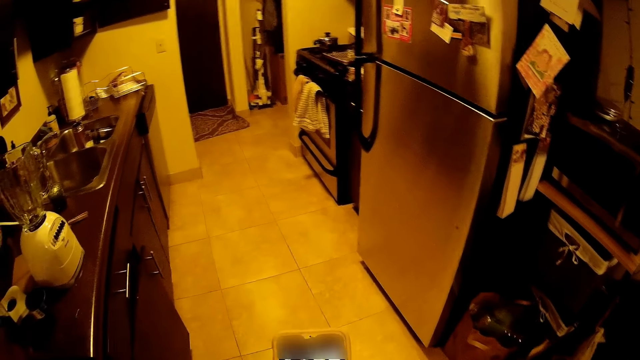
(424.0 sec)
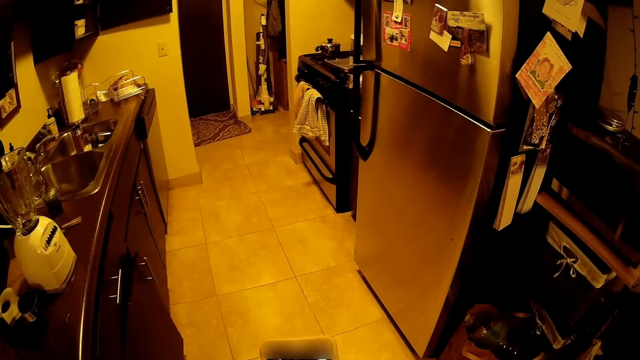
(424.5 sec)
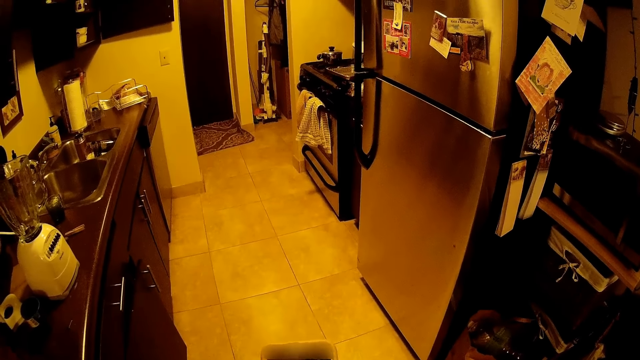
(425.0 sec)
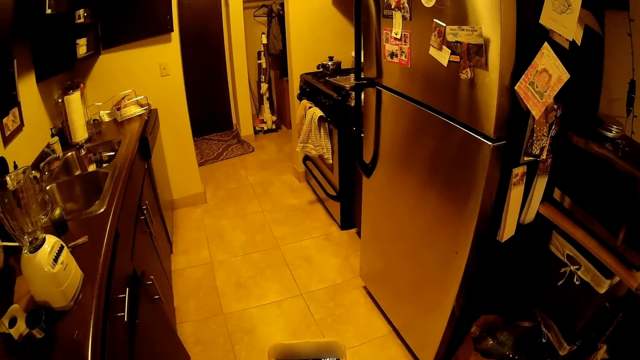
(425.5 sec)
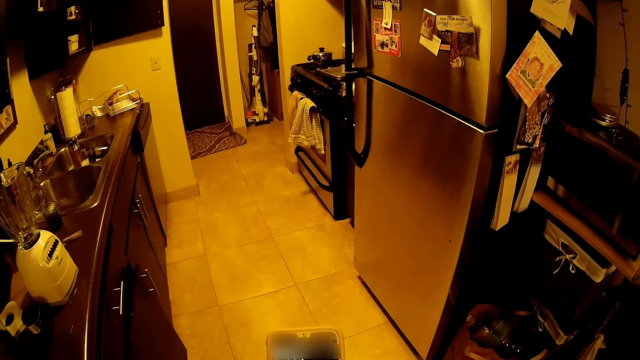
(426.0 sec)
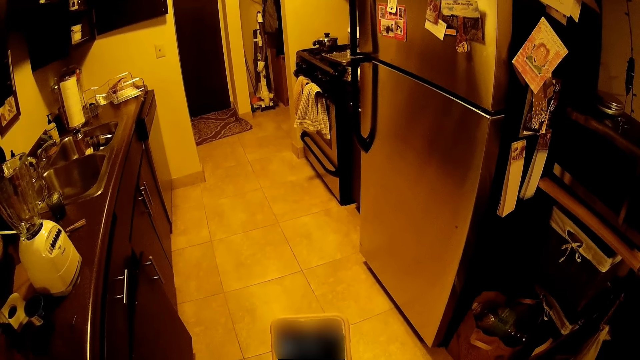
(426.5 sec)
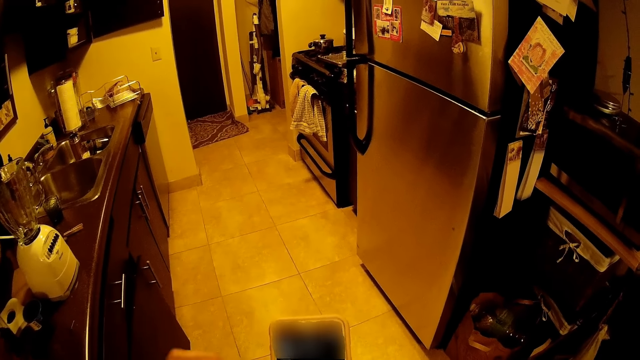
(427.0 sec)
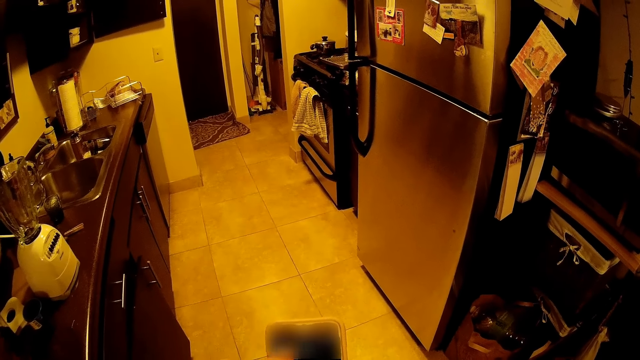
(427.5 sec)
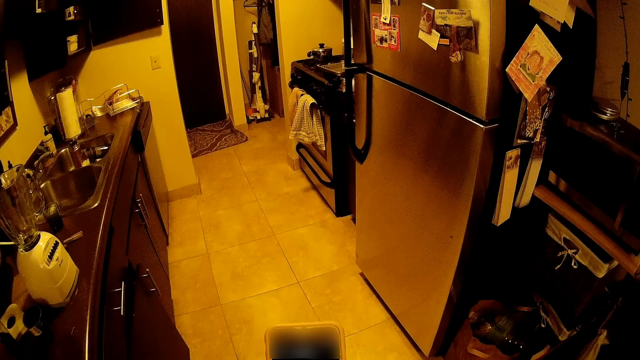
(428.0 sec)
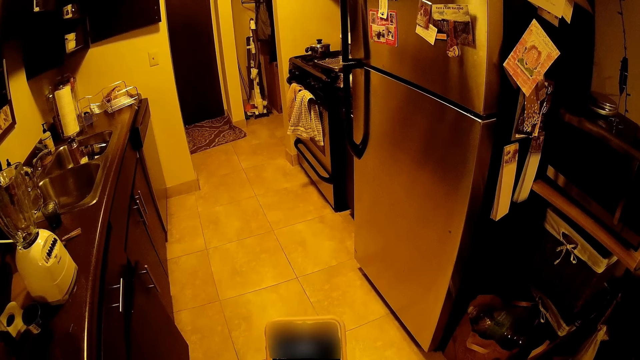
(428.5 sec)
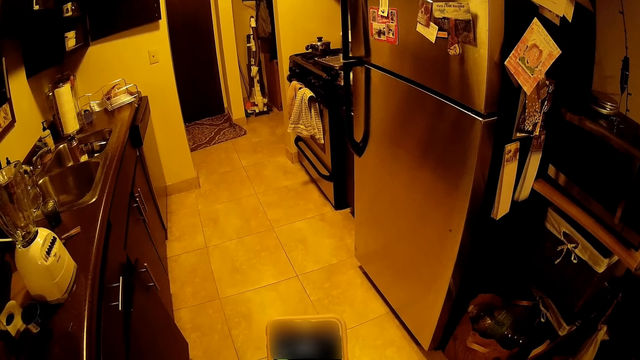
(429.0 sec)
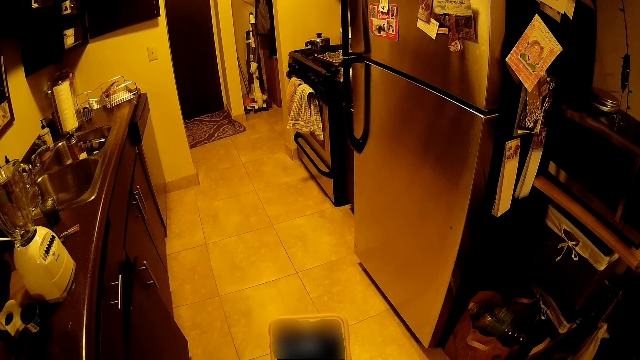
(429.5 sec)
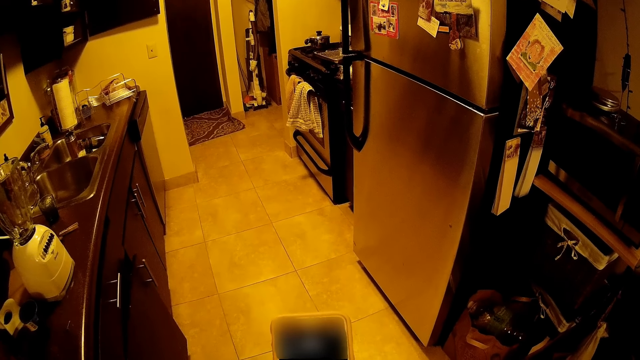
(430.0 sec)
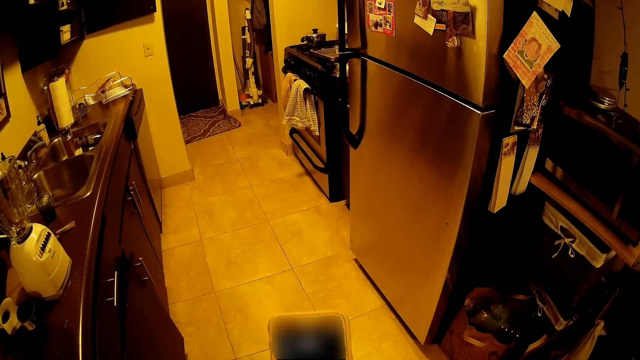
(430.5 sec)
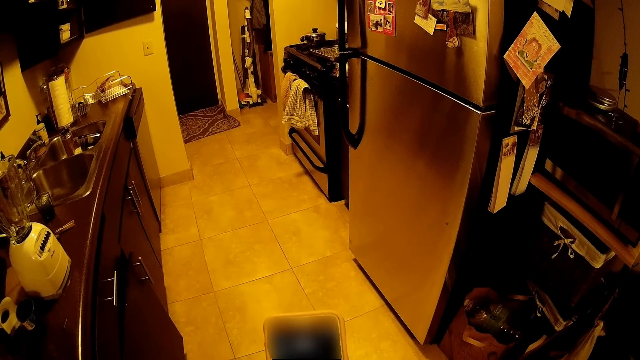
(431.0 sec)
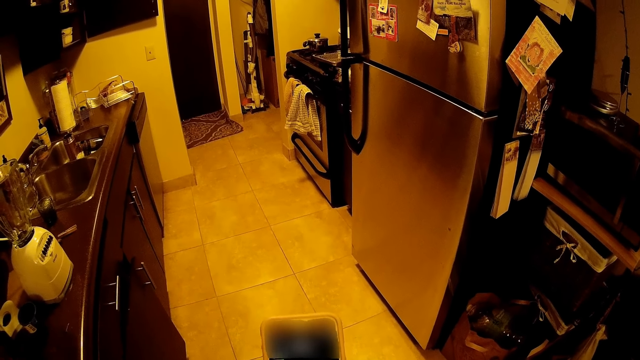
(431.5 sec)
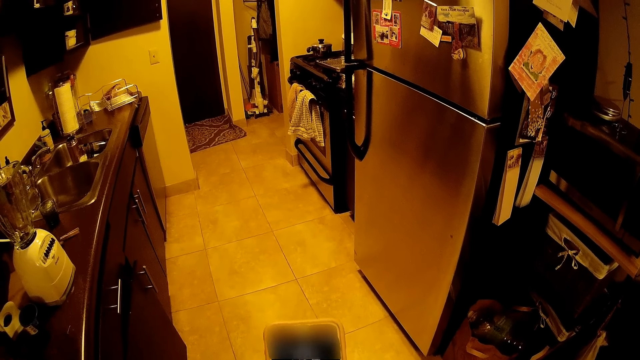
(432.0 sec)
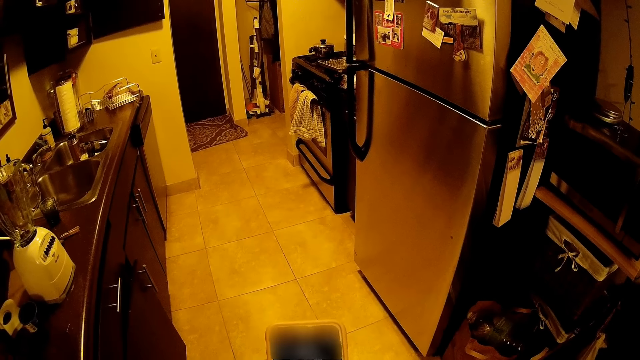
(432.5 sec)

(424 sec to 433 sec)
The camera wearer touches his face with his left hand. He operates a phone with both hands.

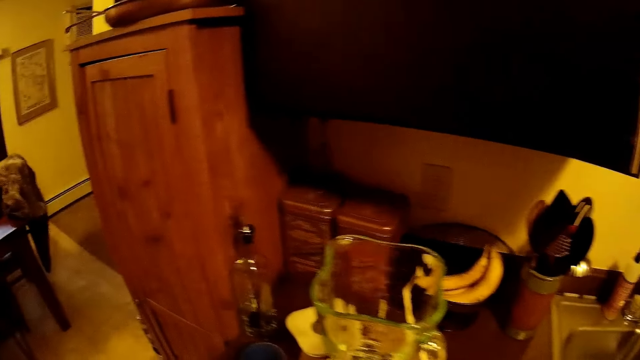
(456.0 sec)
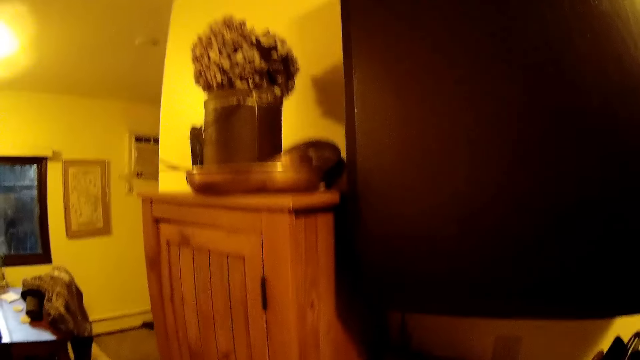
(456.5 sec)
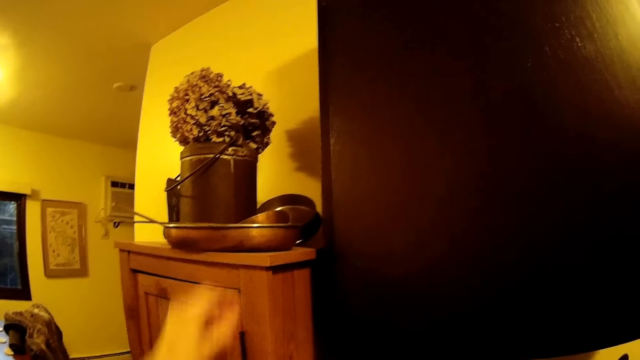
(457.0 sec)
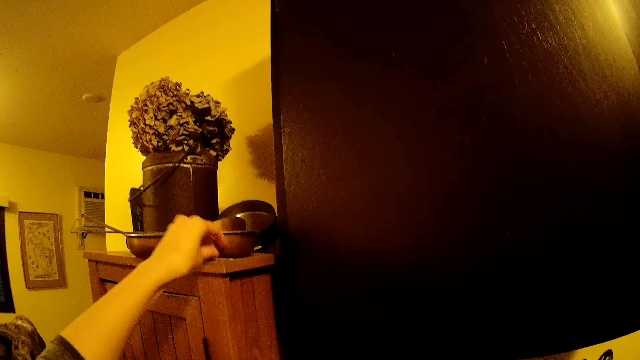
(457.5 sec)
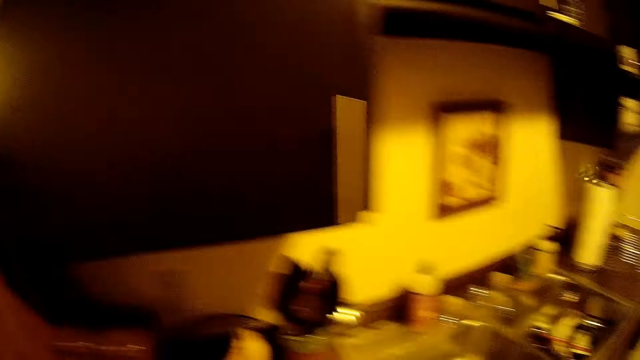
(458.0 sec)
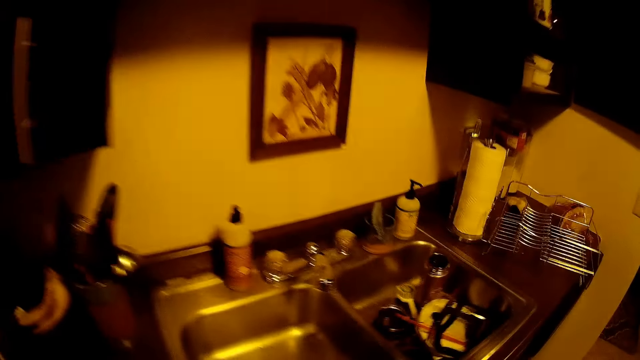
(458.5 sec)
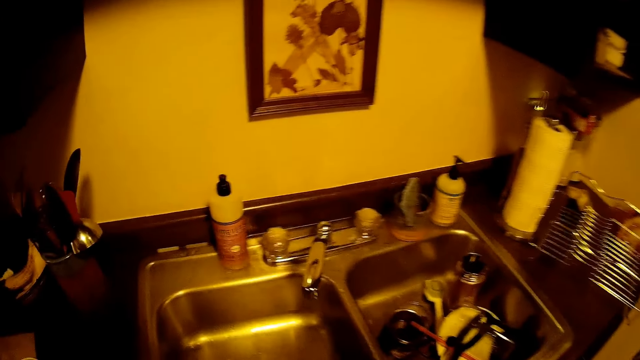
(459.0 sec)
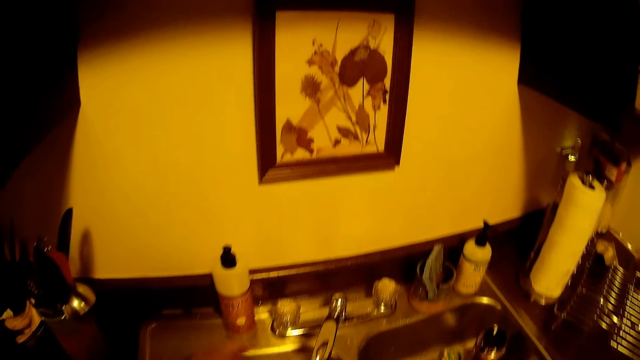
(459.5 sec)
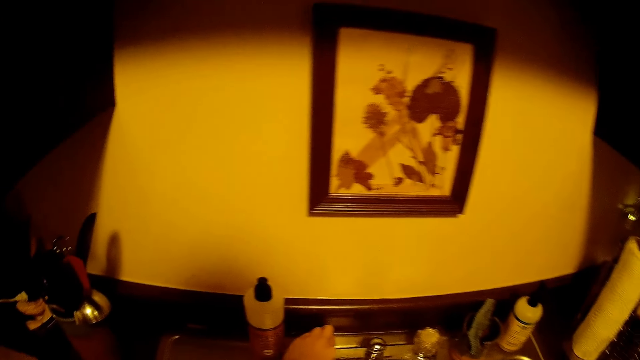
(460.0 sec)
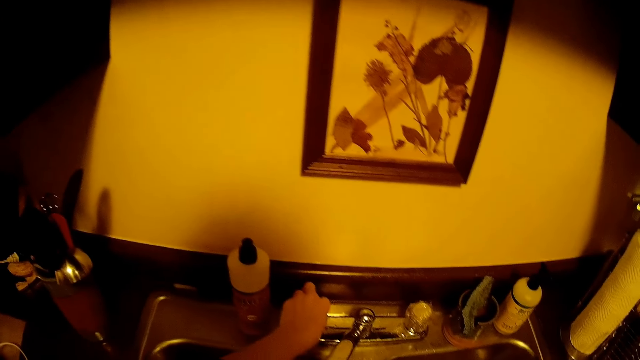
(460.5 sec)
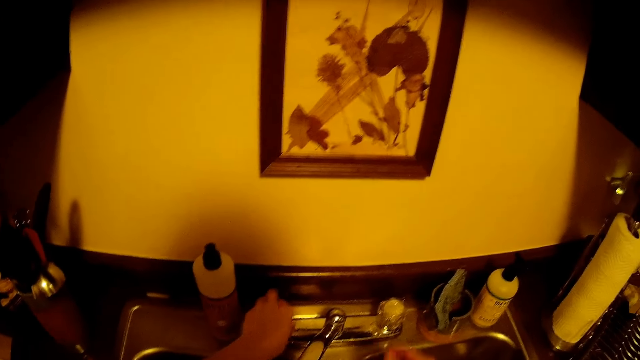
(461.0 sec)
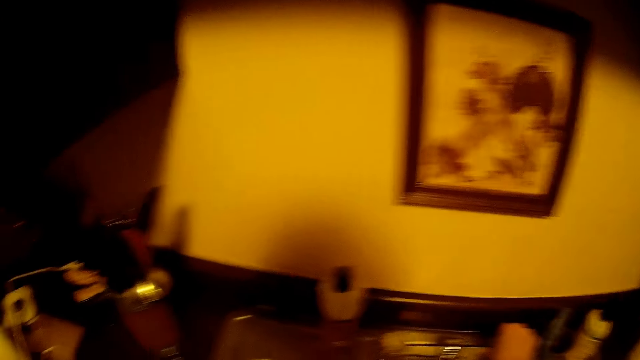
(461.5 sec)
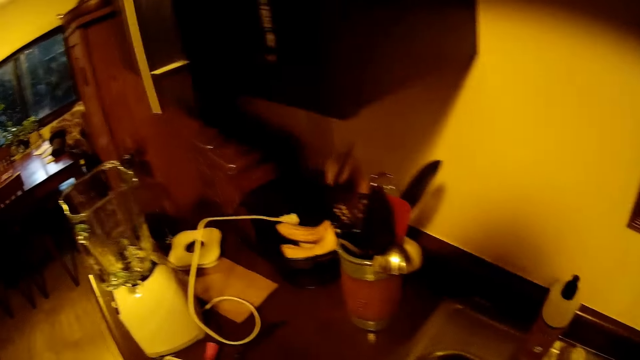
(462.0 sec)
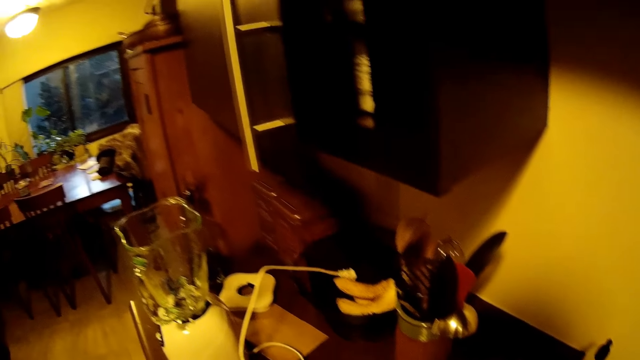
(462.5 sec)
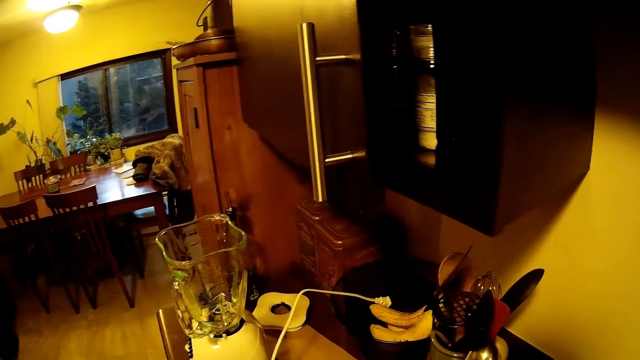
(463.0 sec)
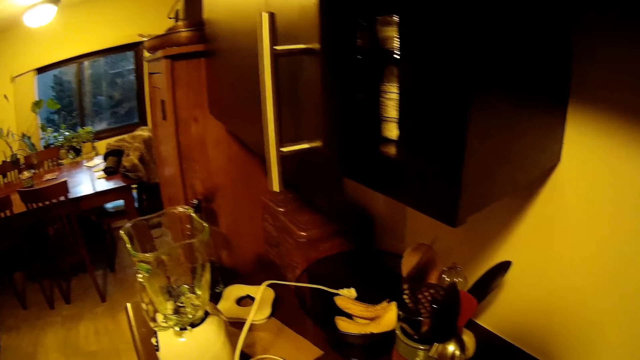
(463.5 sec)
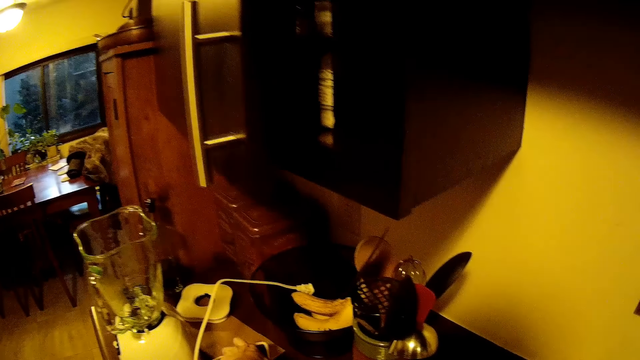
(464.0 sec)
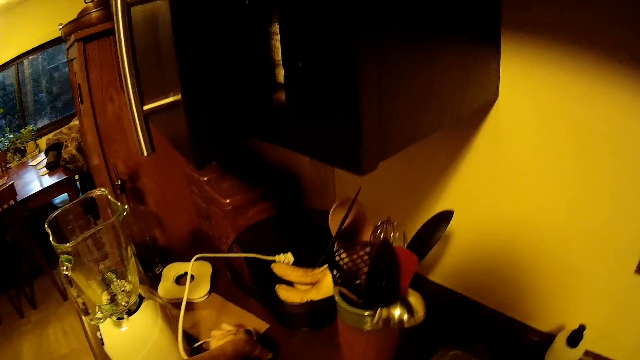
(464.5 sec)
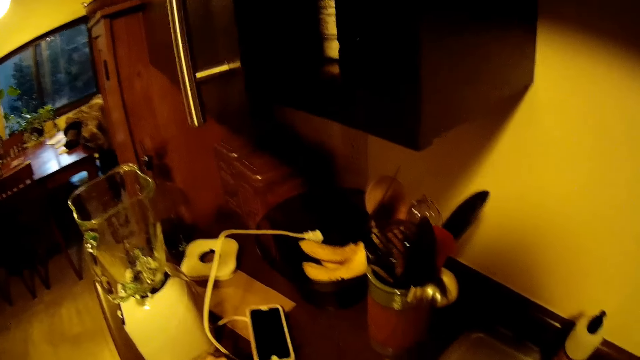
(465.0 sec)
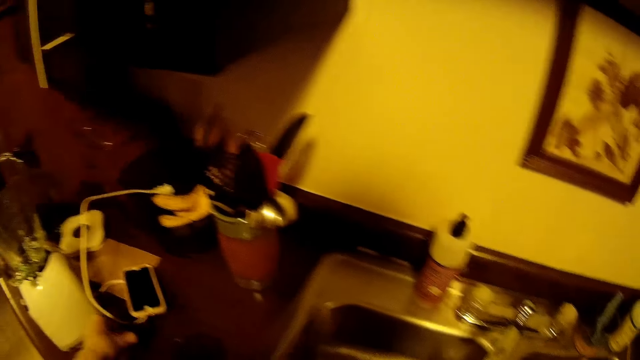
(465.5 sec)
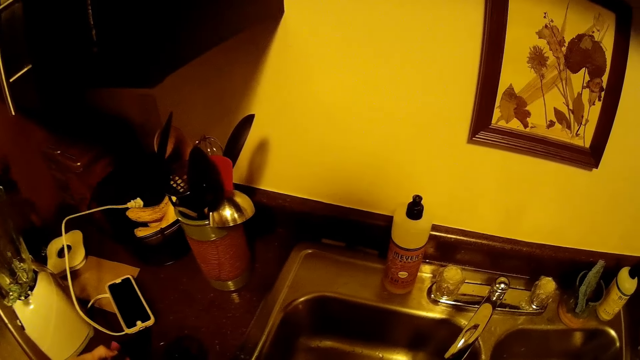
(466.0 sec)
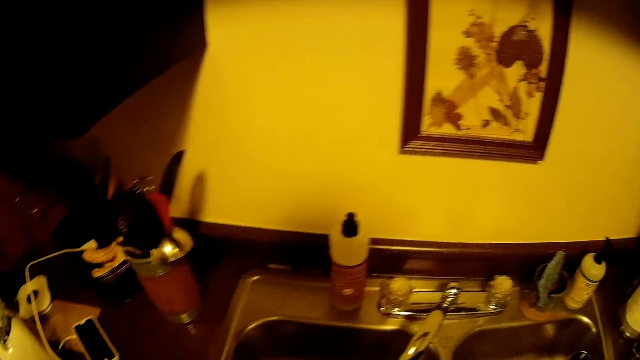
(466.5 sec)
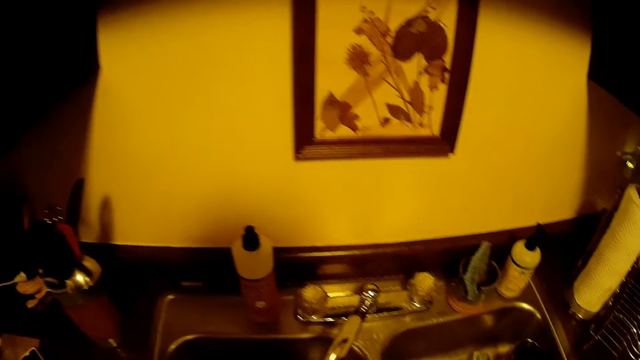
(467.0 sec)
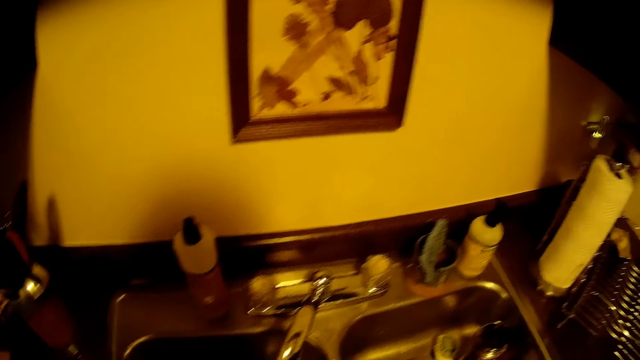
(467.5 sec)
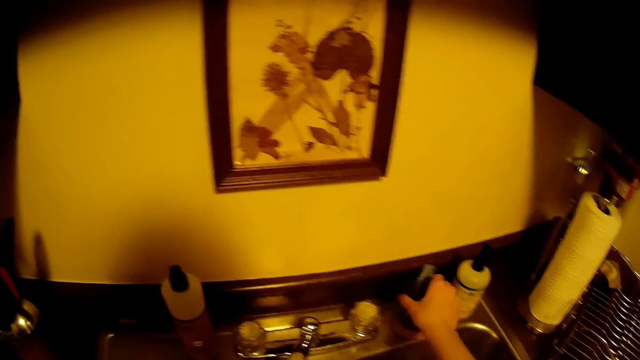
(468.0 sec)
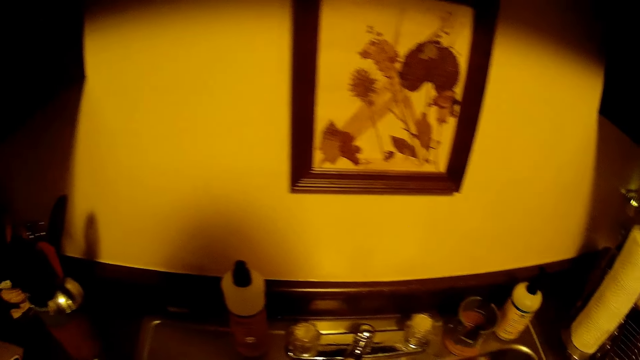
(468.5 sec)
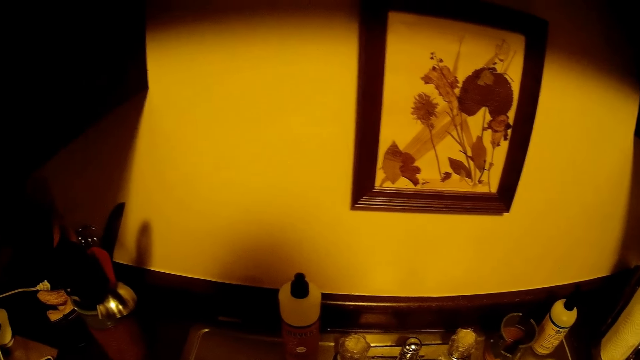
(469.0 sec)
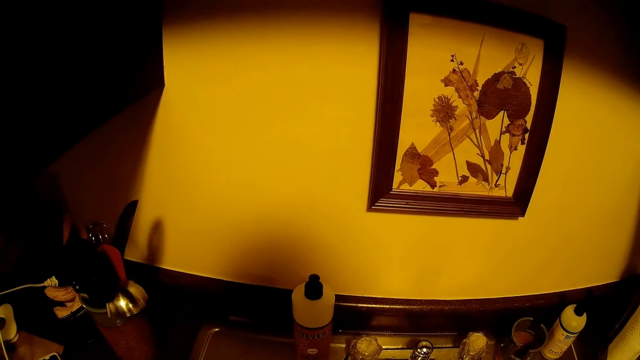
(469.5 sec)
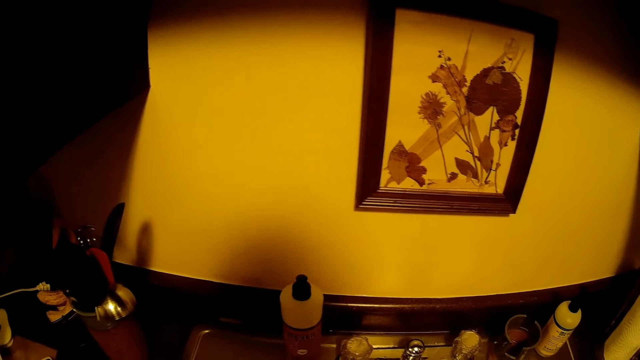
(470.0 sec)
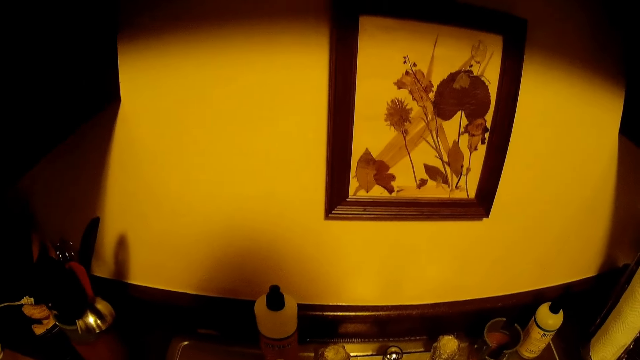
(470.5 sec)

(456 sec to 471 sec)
The camera wearer drops a pin on a cupboard with his left hand. He turns on the tap with his left hand. He adjusts the tap water flow with his right hand. He drops the phone on the kitchen slab with his left hand. He picks up a knife on the kitchen slab with his left hand. He picks up a sponge.
